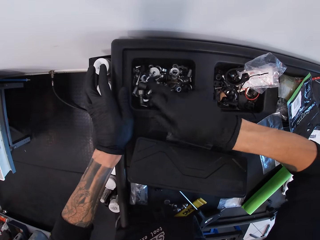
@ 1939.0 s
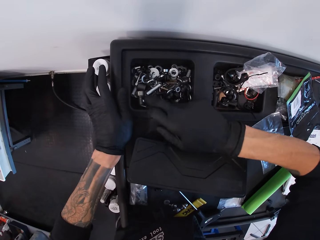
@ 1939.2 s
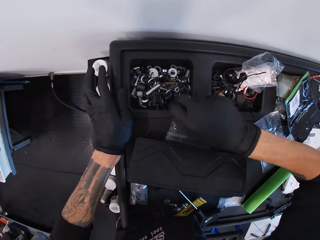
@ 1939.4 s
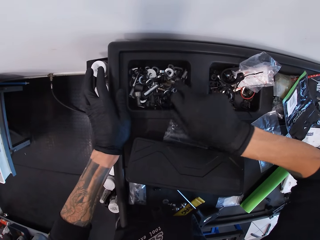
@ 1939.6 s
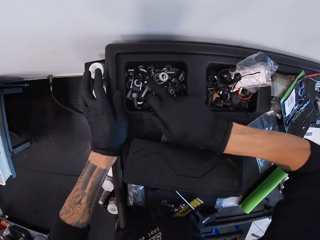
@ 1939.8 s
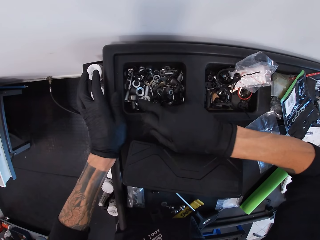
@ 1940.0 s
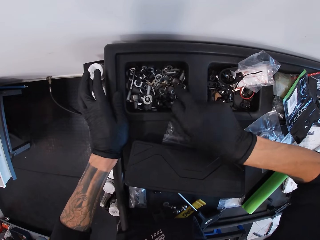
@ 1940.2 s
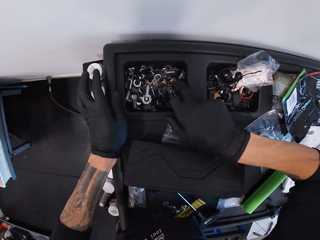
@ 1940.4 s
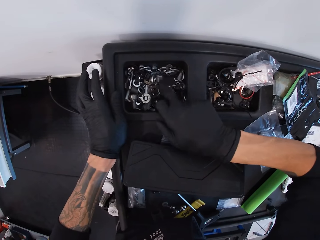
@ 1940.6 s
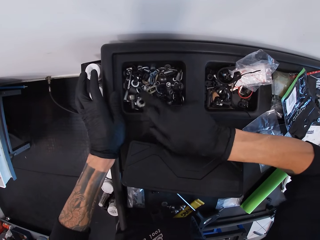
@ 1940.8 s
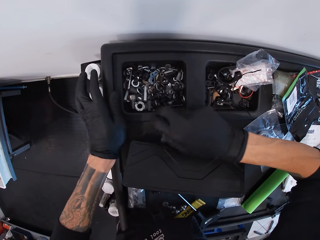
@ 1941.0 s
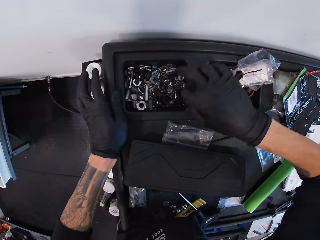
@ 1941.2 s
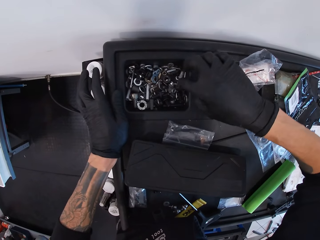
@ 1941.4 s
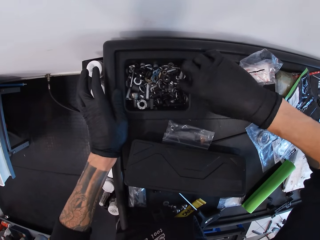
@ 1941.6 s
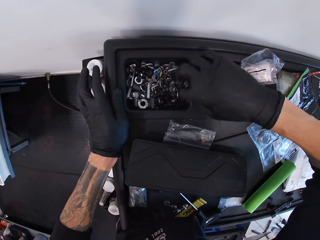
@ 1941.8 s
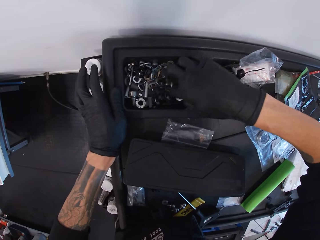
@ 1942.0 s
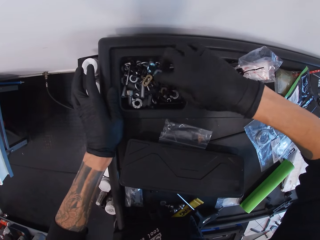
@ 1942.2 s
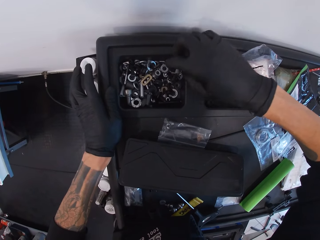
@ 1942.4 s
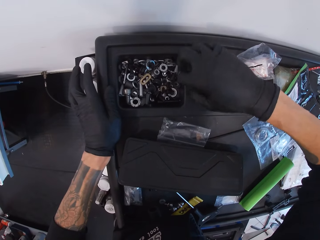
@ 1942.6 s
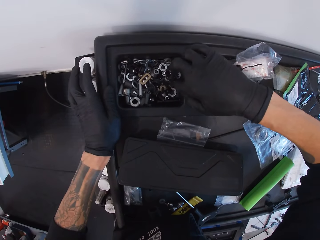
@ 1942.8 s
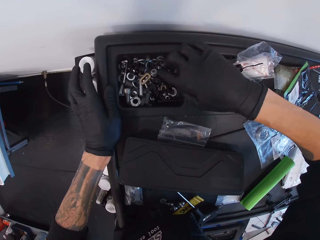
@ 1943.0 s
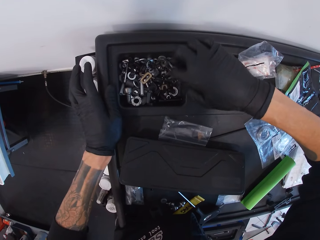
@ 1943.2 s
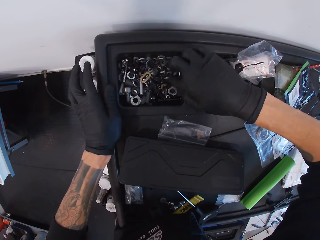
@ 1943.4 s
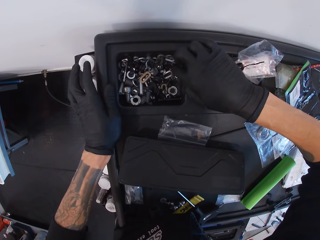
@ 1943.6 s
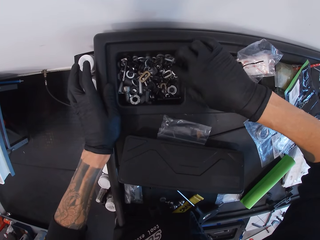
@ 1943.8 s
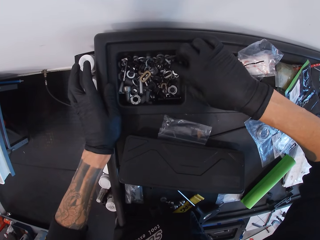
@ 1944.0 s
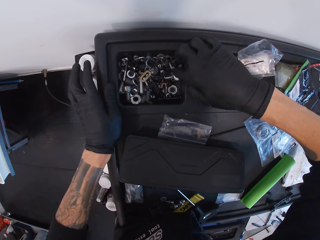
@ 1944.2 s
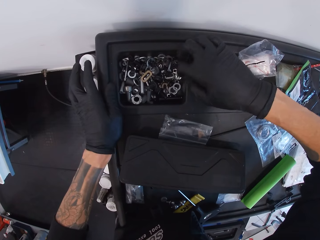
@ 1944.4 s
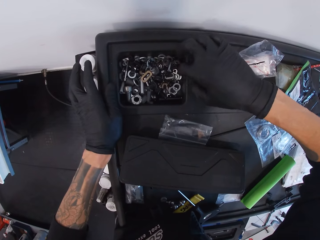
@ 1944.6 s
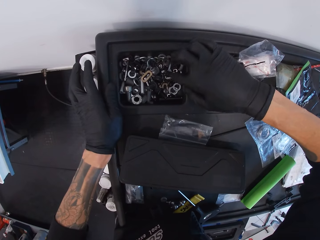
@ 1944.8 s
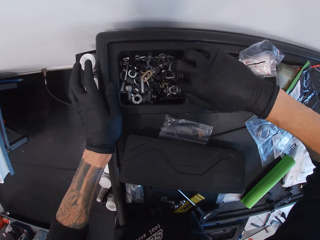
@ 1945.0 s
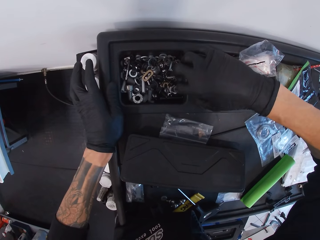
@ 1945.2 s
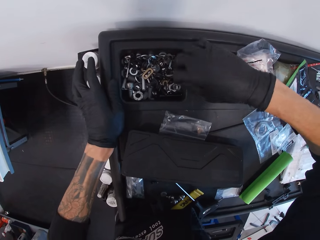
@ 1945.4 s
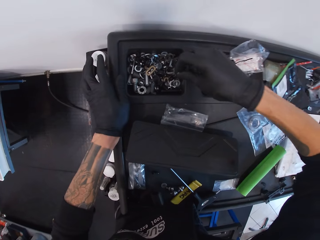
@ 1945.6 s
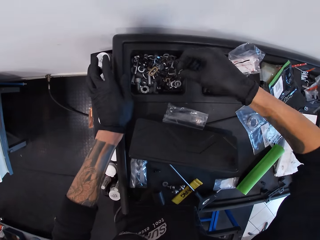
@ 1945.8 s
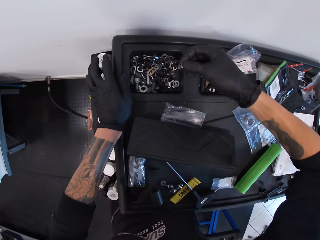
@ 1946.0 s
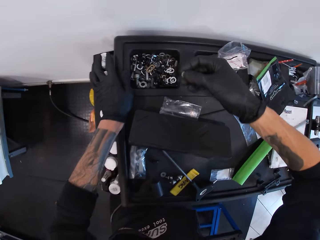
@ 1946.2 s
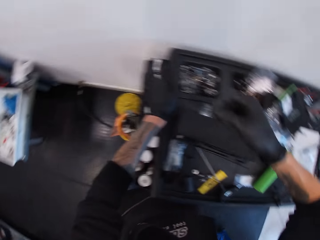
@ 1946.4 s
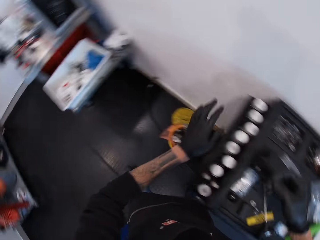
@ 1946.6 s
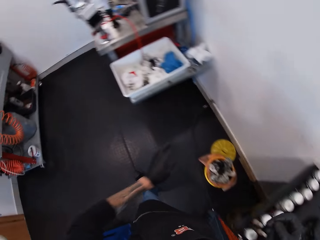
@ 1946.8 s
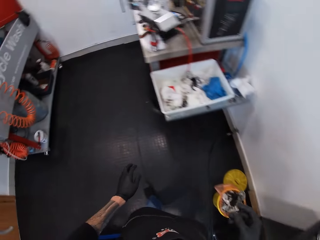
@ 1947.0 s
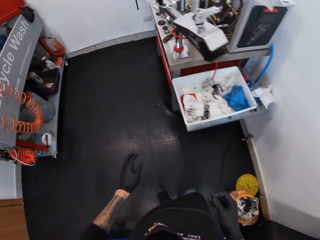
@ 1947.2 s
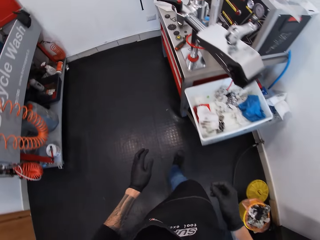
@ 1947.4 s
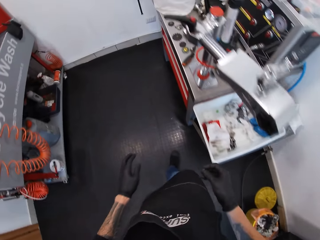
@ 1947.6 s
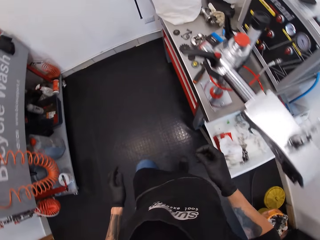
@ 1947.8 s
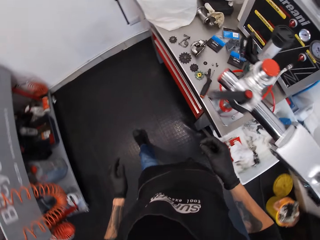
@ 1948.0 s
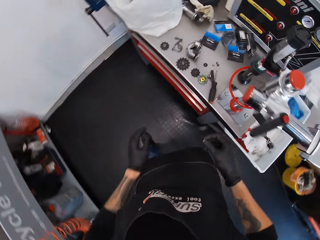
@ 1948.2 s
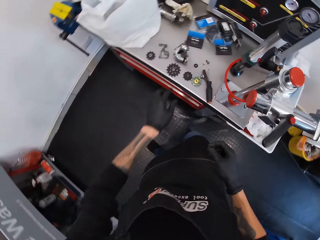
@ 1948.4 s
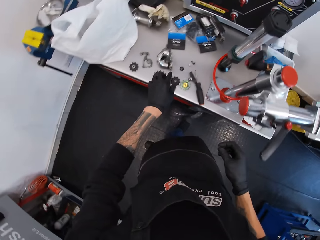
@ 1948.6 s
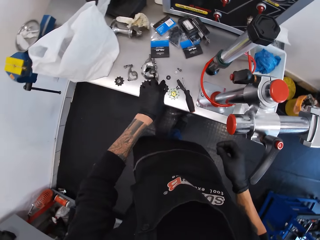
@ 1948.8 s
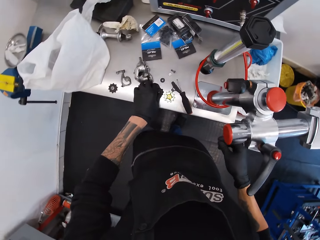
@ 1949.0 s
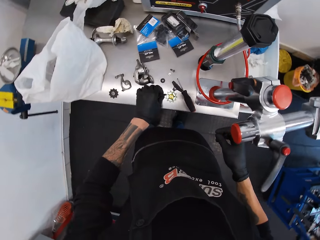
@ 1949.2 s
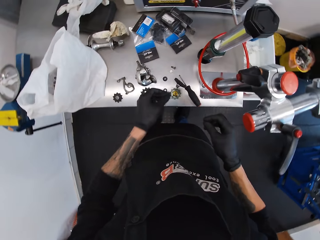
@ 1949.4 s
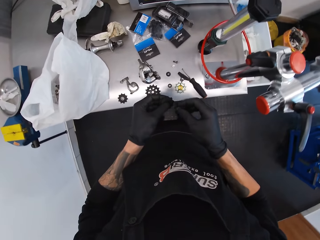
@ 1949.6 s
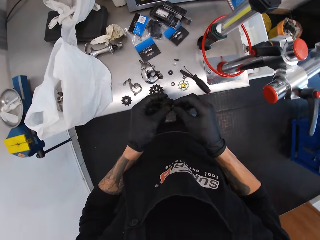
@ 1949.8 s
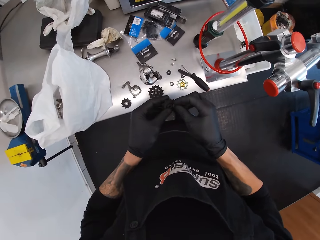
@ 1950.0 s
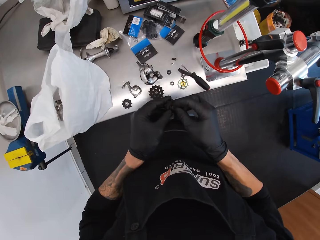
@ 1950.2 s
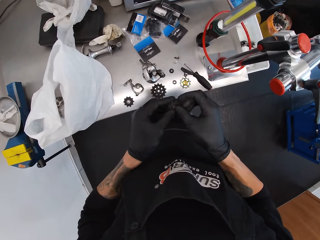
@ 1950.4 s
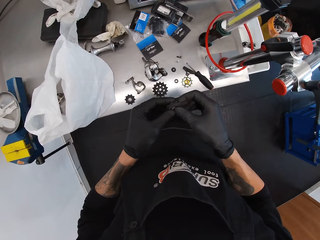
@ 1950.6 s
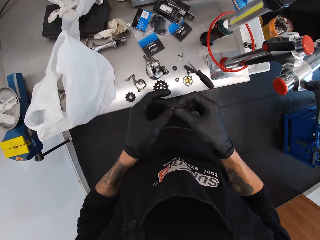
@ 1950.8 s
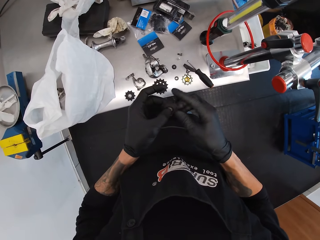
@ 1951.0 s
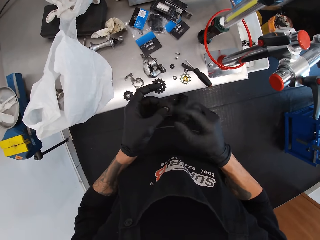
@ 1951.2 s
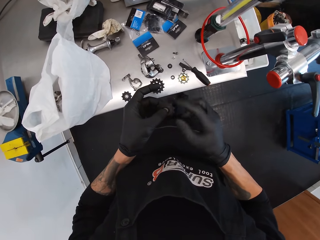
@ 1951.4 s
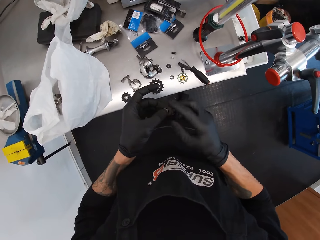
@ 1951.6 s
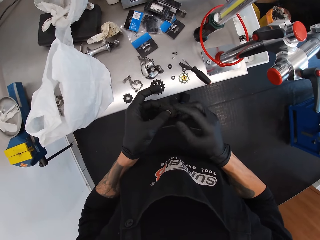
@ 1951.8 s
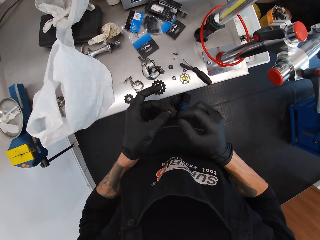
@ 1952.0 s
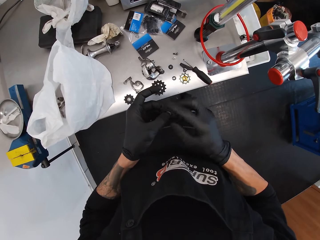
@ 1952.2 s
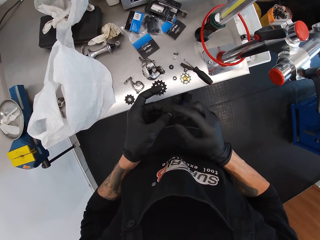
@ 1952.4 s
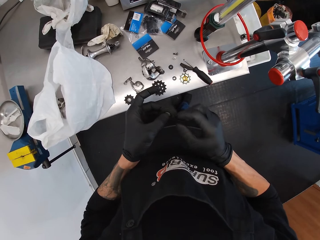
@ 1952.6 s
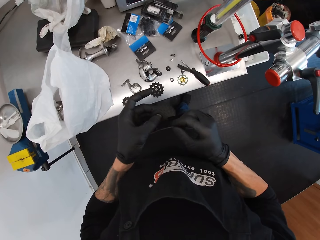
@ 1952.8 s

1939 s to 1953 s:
The camera wearer picks up a screw from the tray. They walk in the room towards the table. They hold a gear. They pick up something. They fix the screw on the gear.

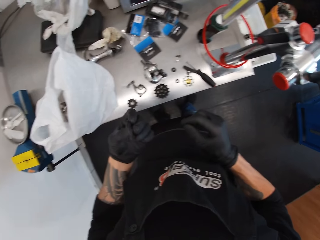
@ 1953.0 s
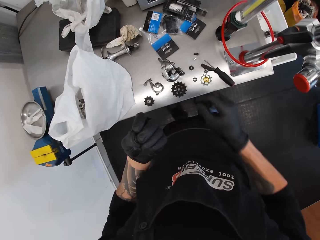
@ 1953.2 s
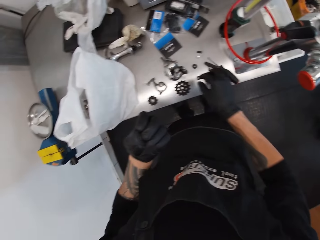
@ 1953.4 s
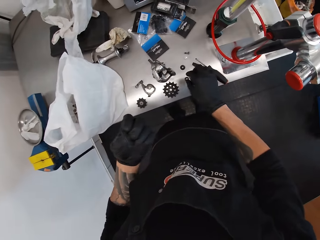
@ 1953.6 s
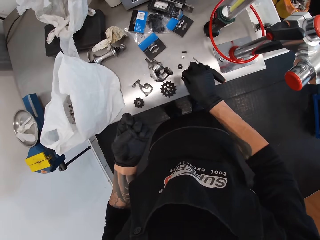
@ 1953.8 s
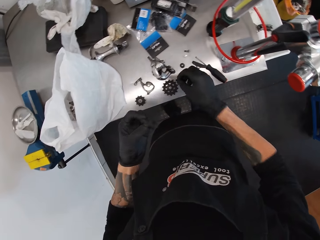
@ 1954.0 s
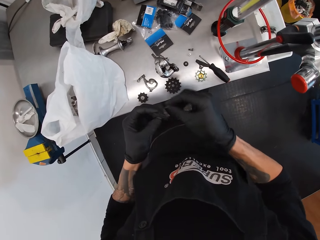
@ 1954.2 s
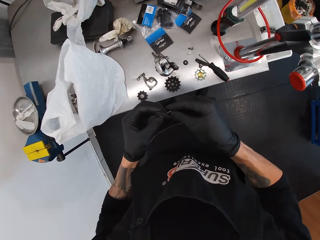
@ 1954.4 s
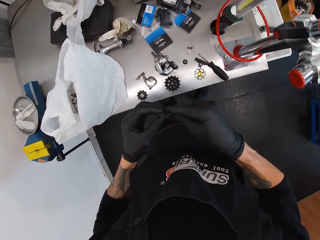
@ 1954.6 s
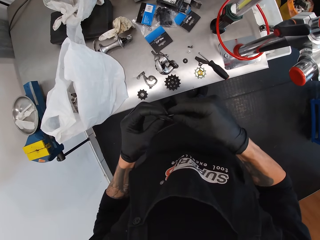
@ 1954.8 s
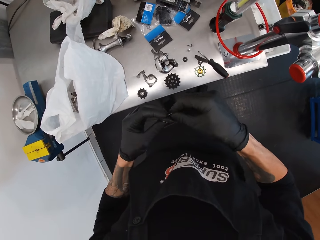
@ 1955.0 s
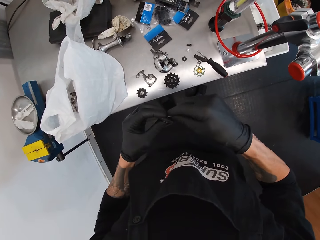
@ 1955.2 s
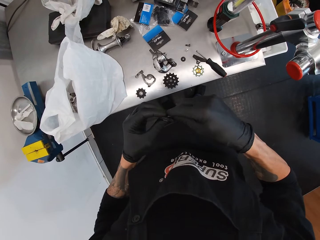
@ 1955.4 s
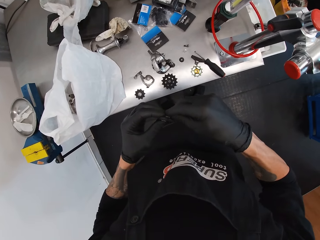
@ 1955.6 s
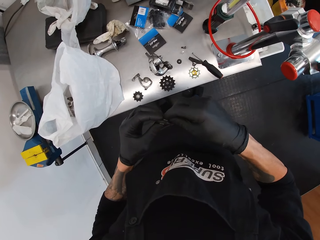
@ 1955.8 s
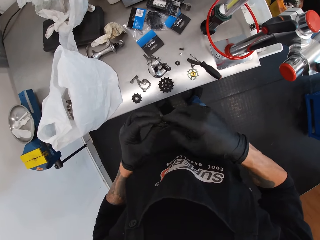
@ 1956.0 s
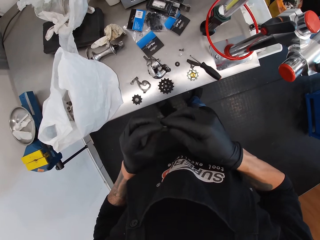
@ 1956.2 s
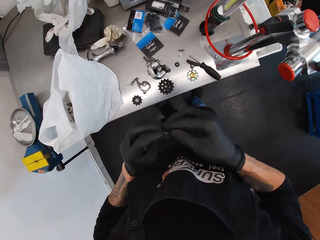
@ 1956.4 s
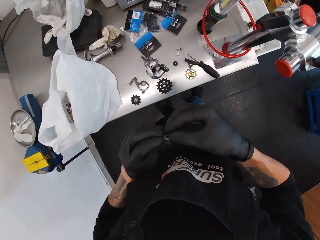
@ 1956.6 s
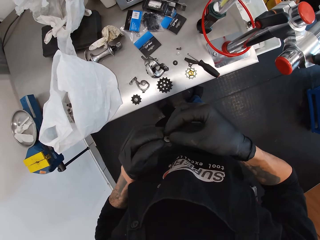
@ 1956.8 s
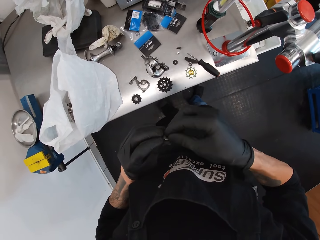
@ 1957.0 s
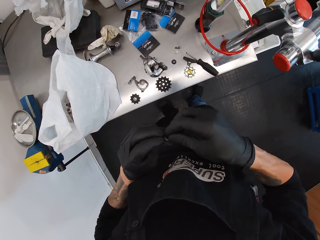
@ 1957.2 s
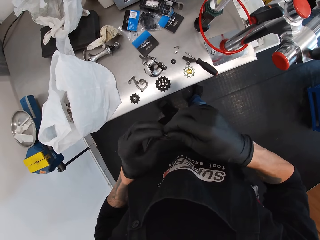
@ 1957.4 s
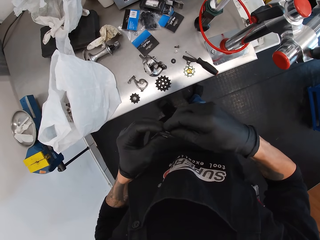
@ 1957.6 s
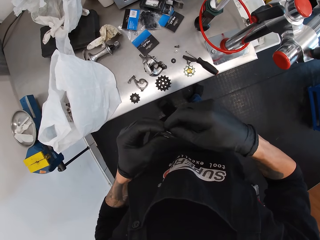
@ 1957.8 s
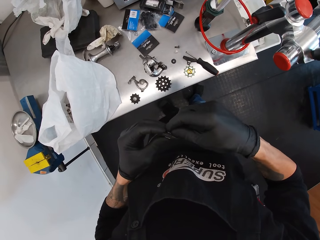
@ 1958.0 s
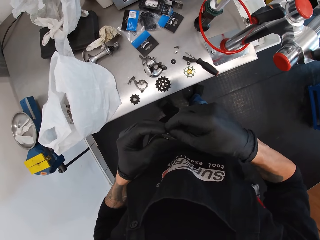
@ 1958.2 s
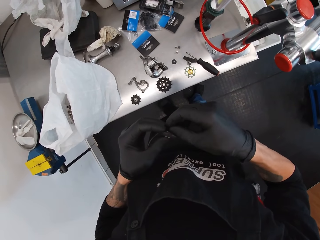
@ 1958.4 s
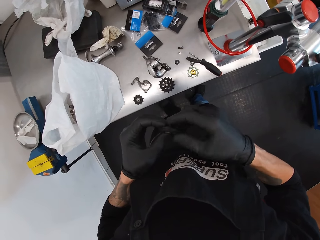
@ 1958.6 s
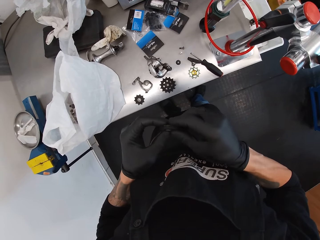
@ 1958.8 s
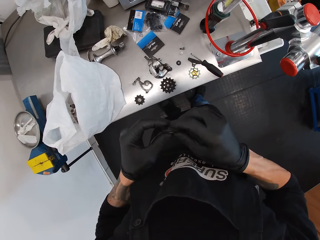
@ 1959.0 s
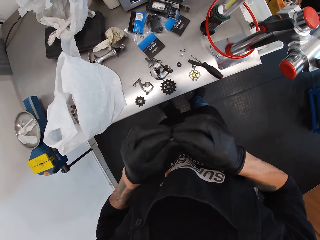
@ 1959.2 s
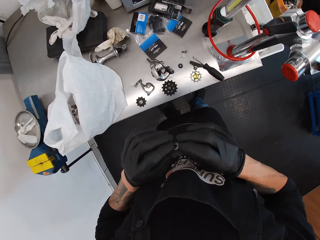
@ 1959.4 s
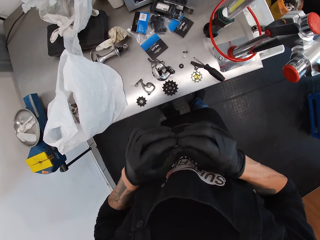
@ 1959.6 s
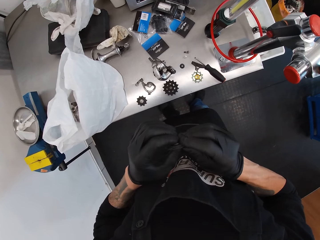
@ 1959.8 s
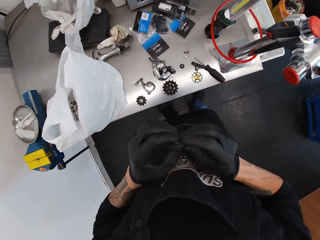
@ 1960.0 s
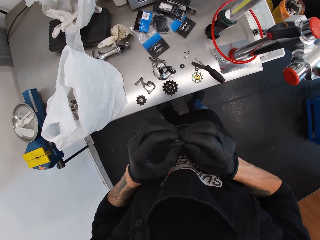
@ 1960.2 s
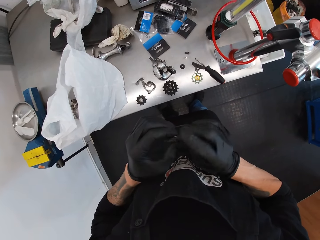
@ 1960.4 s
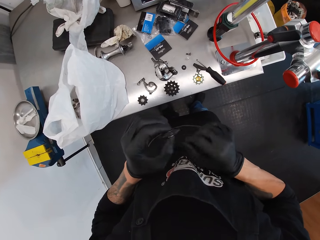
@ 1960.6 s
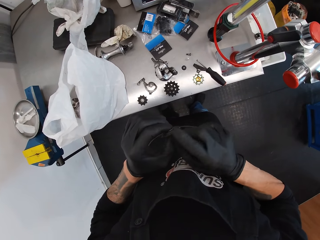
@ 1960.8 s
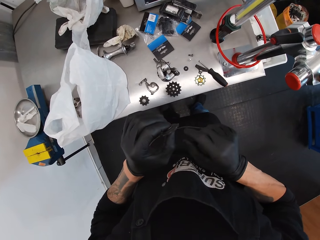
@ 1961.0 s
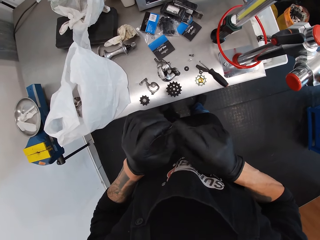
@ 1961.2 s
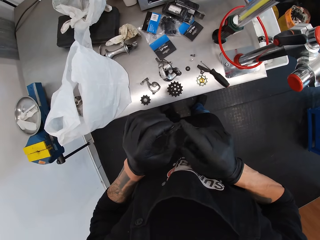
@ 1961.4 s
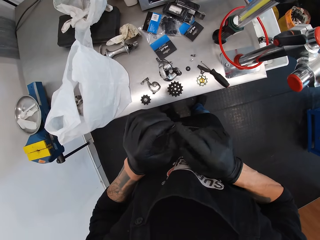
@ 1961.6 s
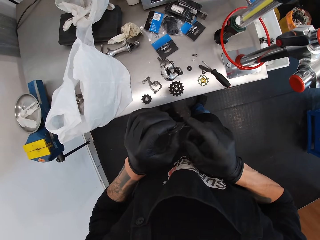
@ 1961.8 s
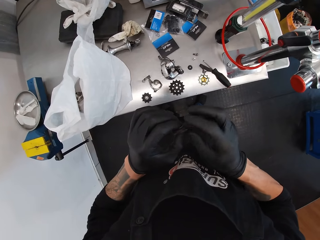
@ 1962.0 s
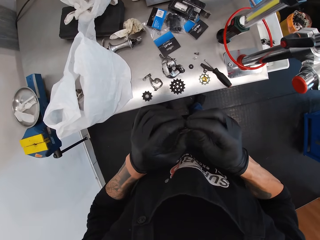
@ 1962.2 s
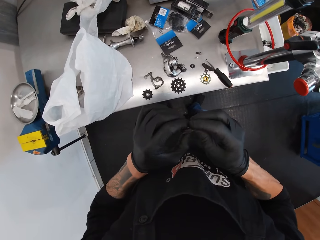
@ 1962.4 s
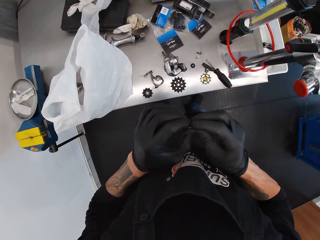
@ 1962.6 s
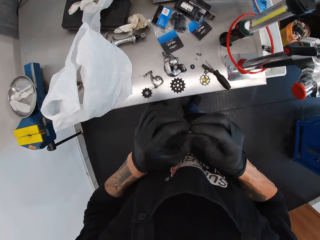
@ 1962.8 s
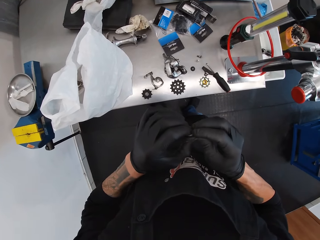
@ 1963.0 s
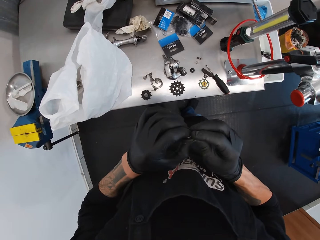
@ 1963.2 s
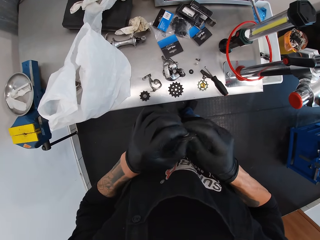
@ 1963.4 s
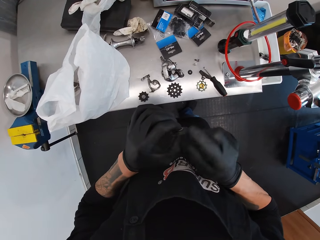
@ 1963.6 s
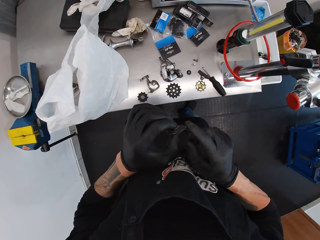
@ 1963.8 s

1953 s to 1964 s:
The camera wearer picks a screw from the table. They fix the screw on the gear. They rotate the gear.
